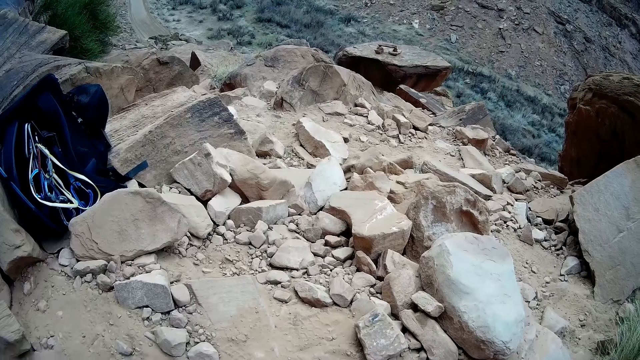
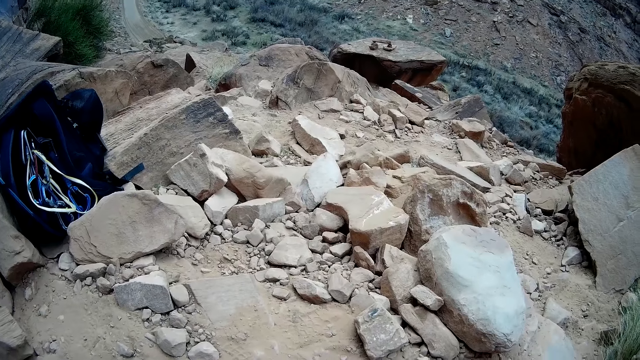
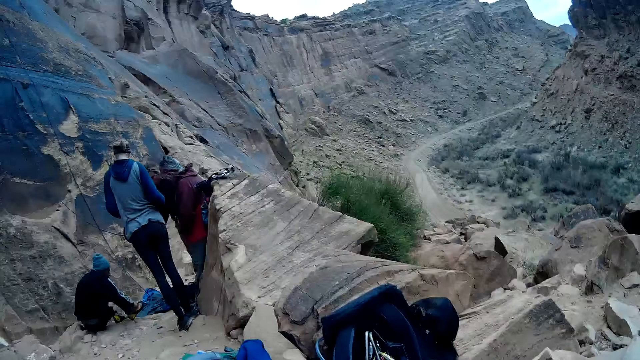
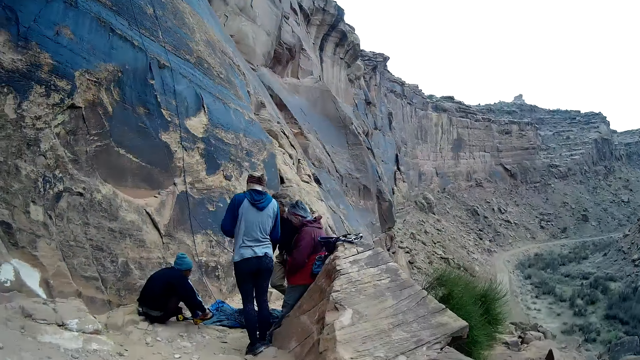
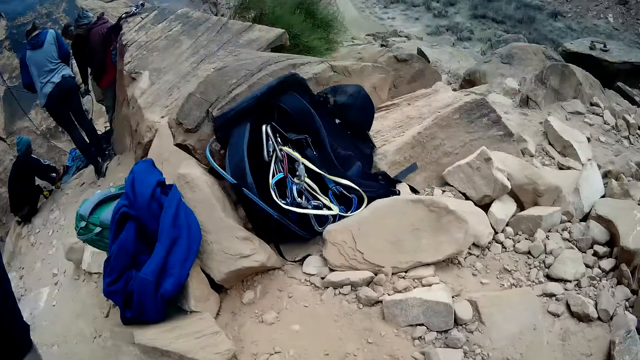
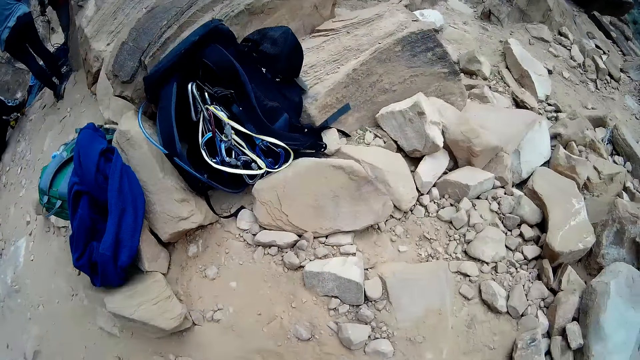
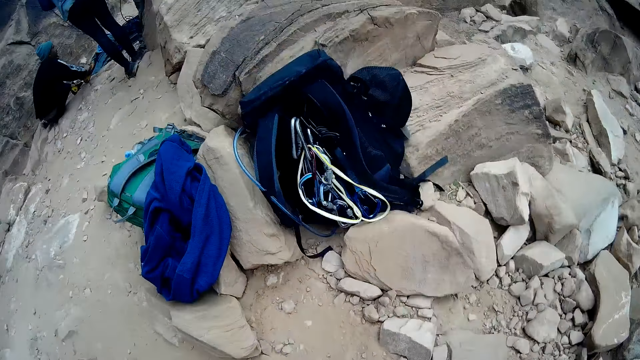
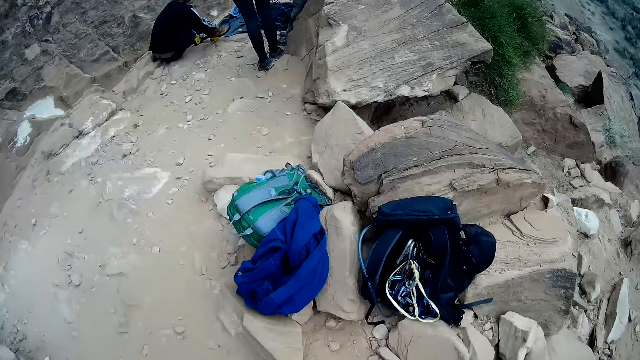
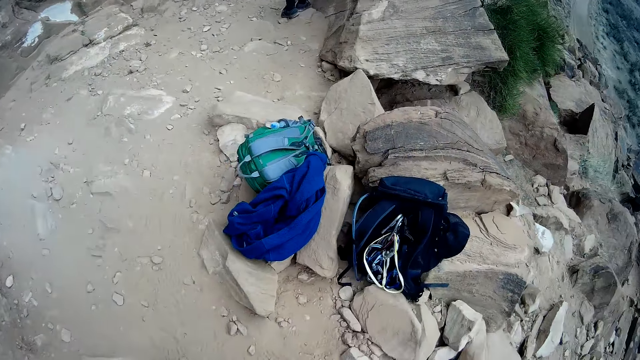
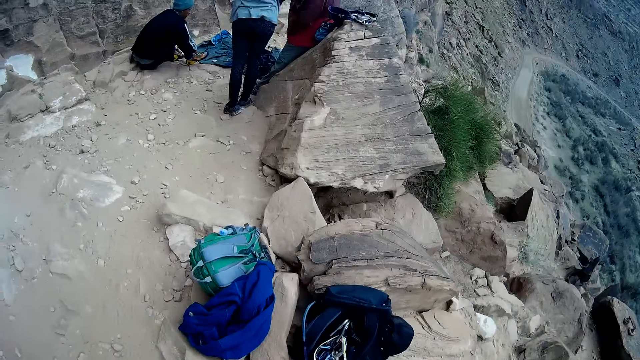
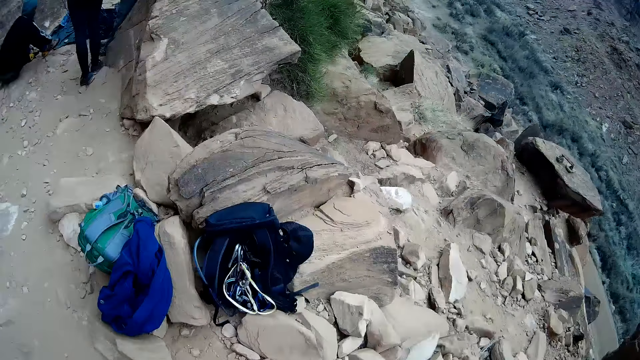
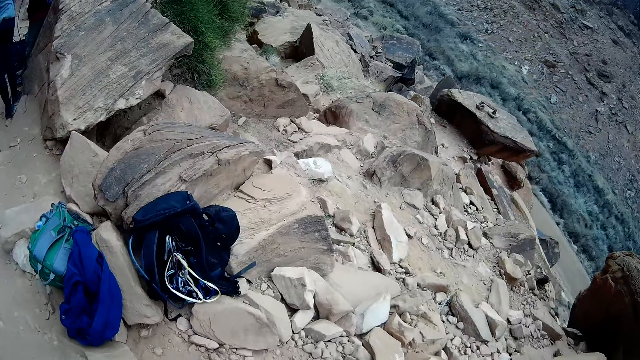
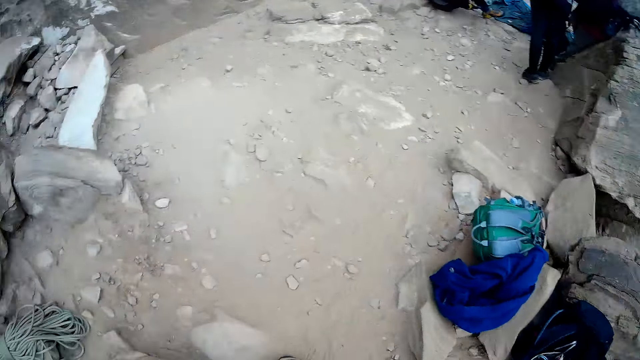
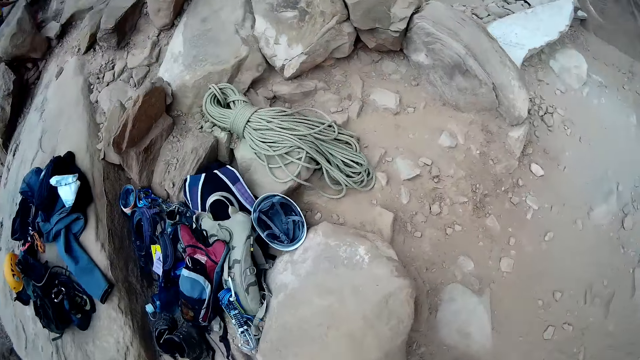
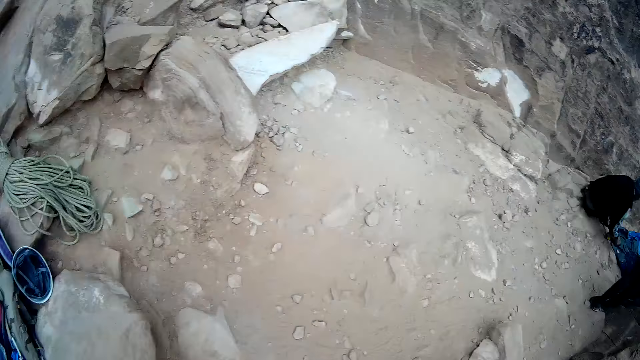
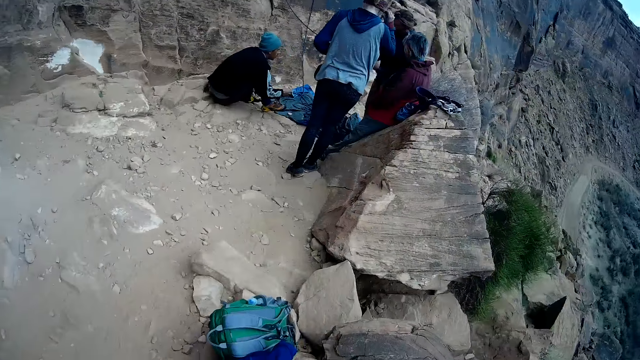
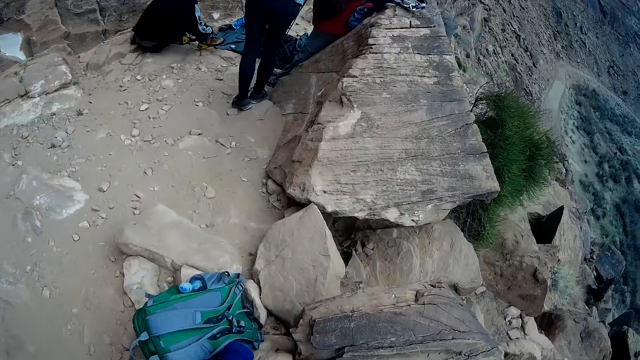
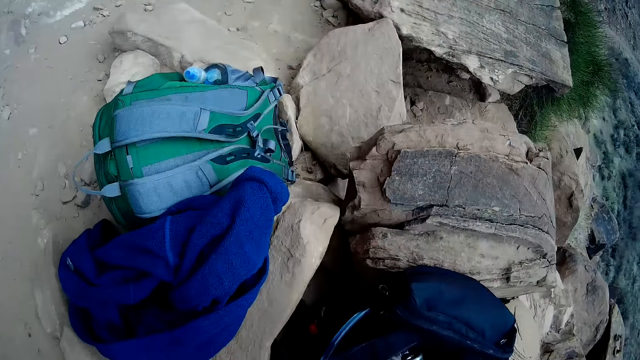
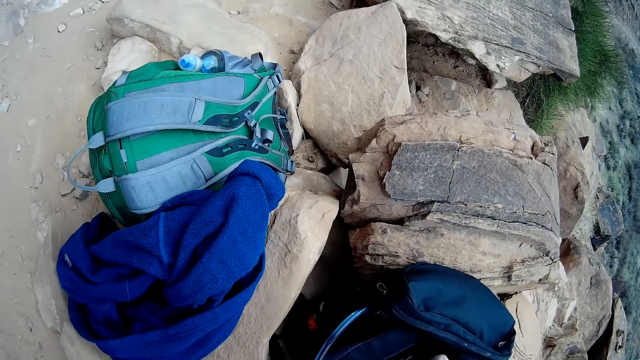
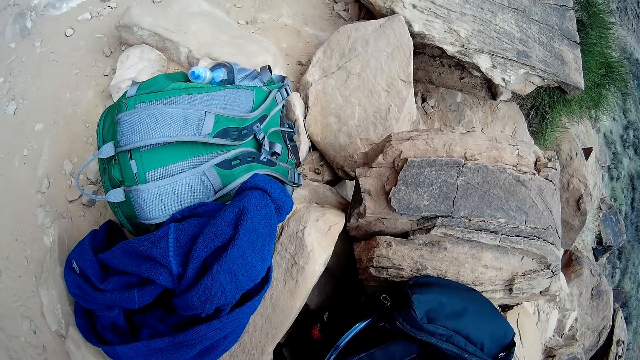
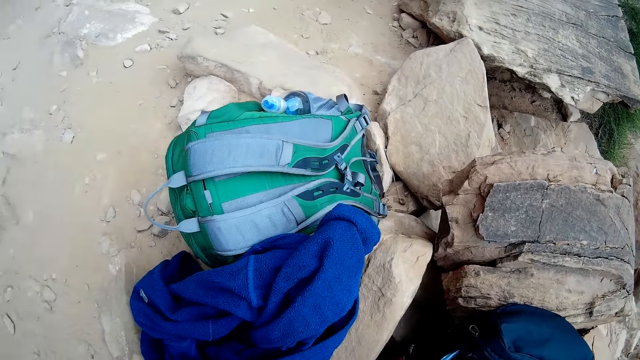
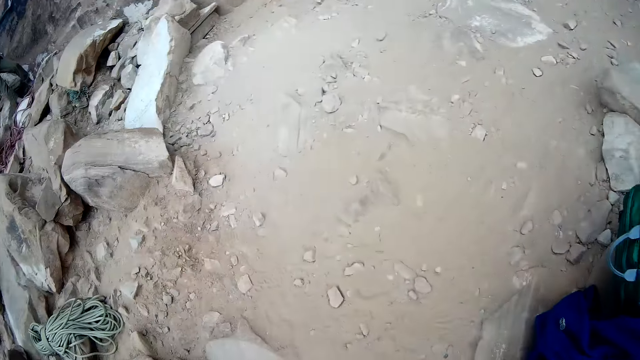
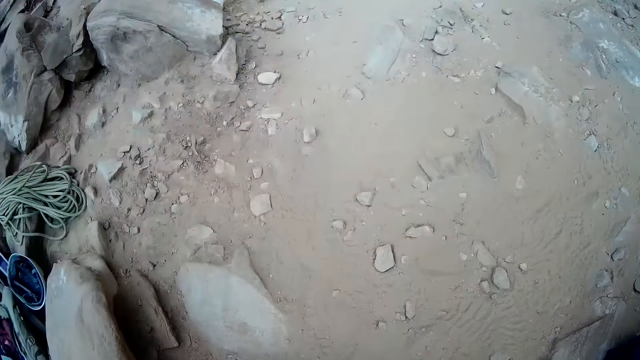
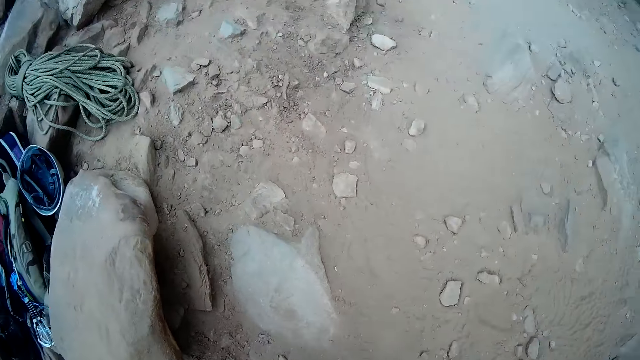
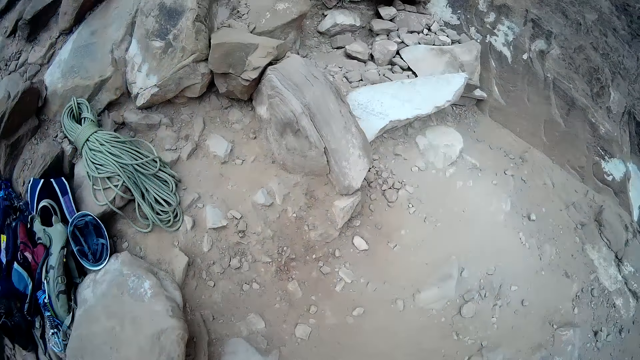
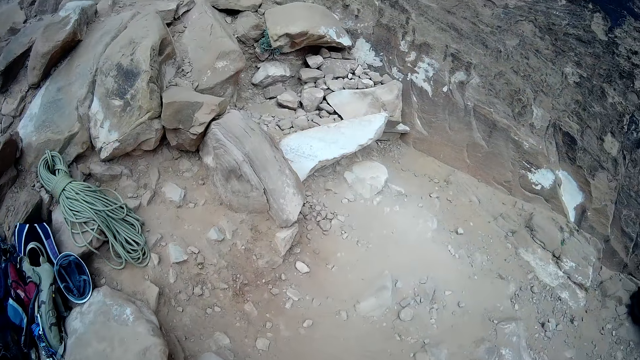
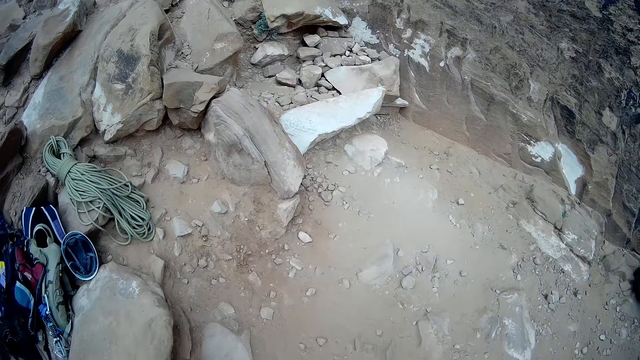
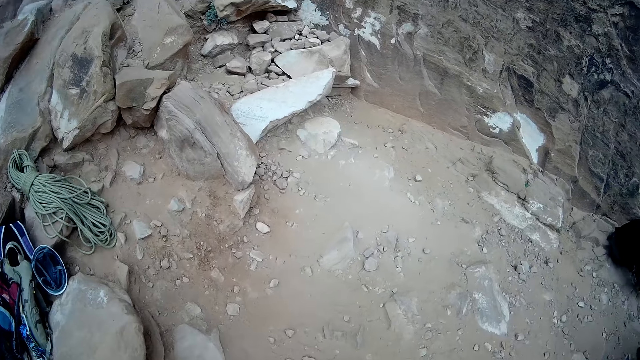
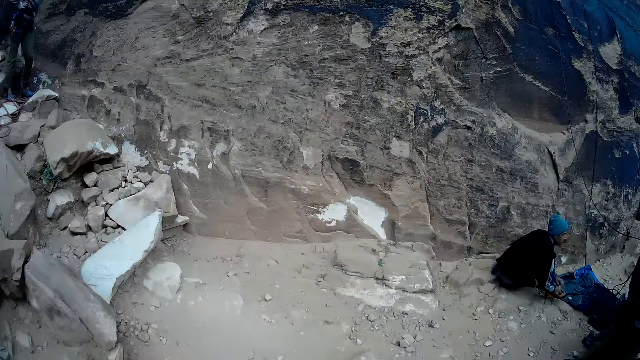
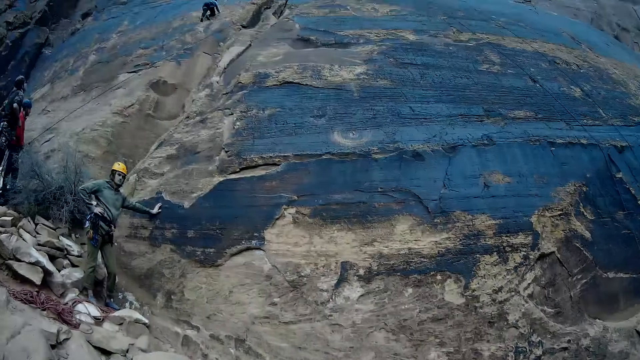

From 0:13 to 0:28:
The camera wearer looks at a man, another man and a woman. They look at ropes and mountain climbing items on the ground. They look at a bag and sweatshirt. They look around.

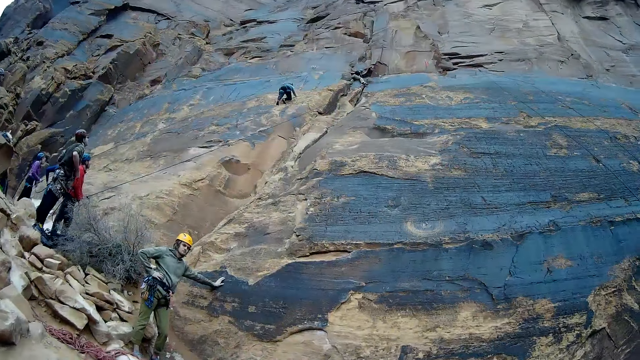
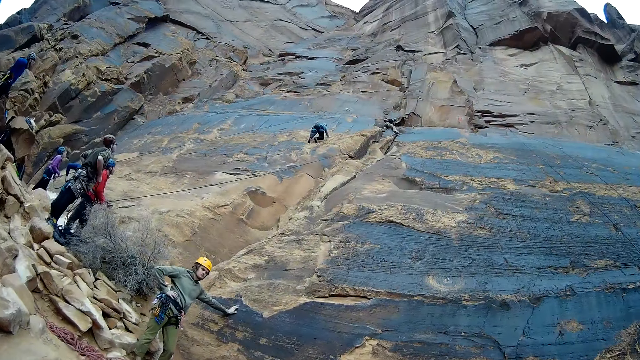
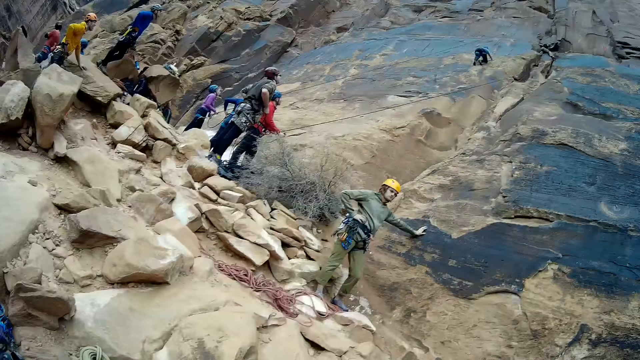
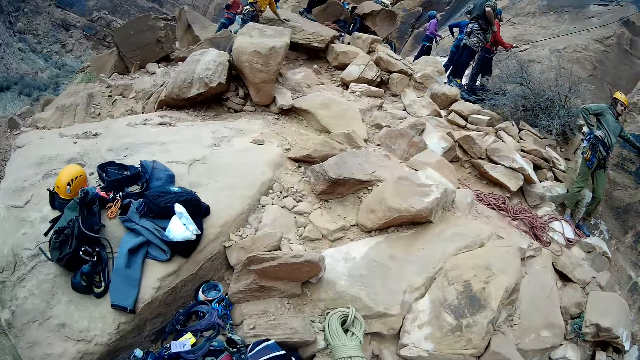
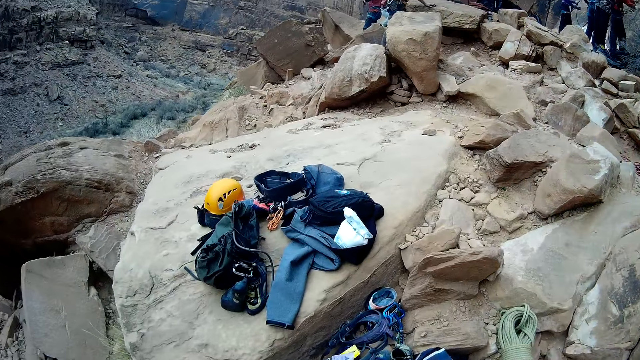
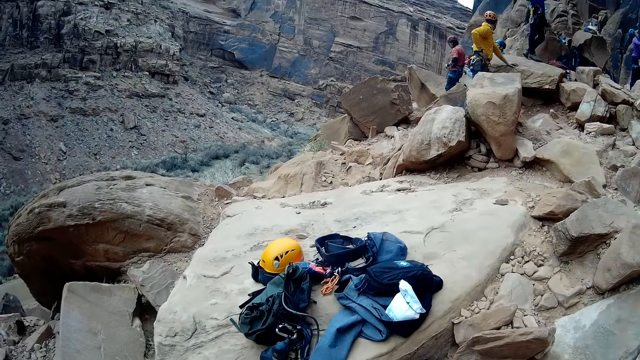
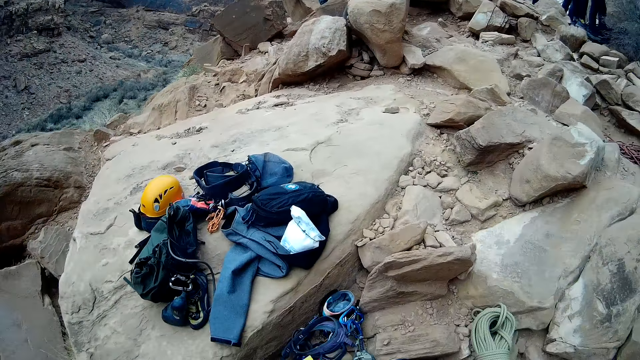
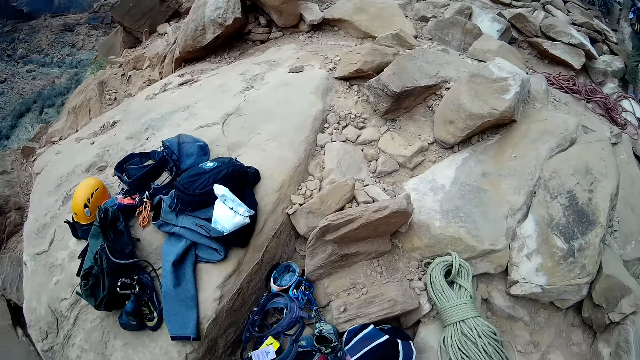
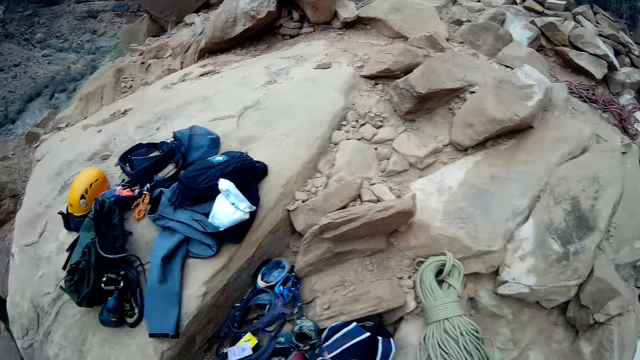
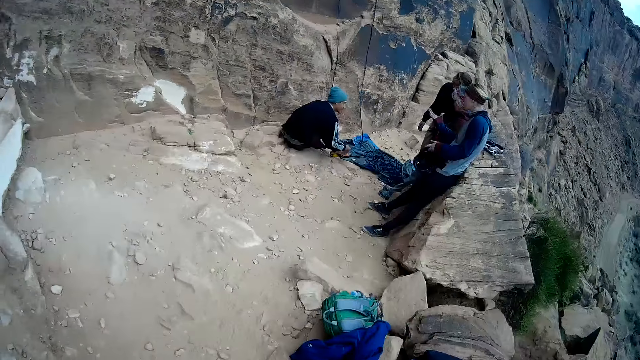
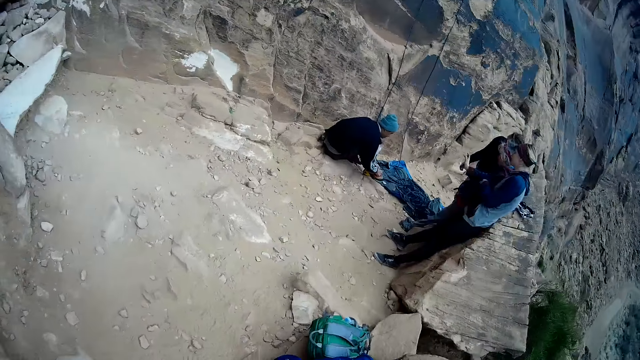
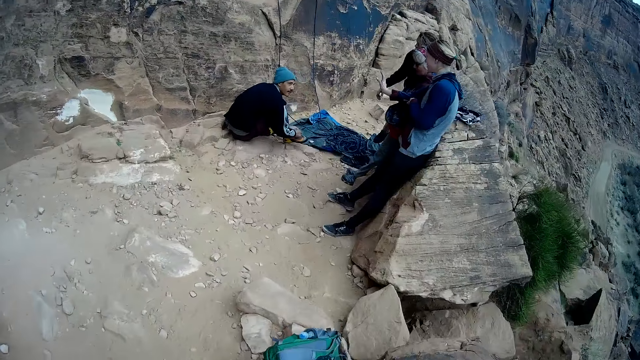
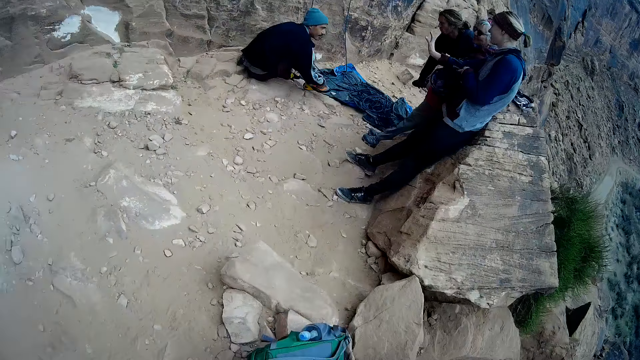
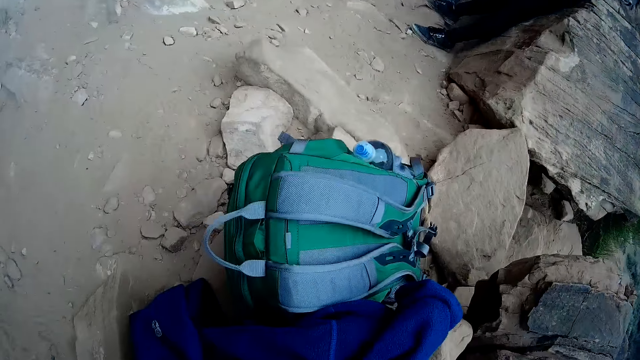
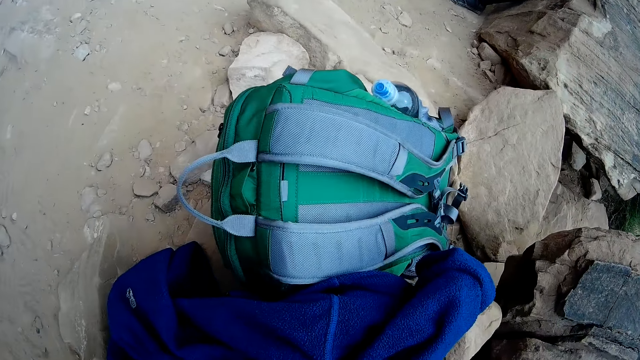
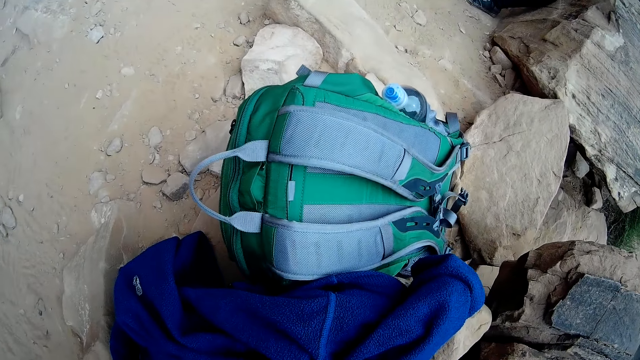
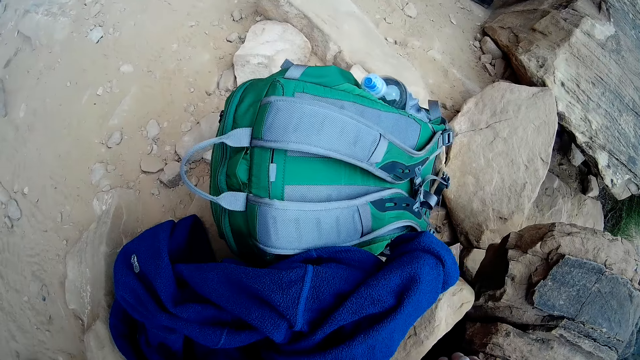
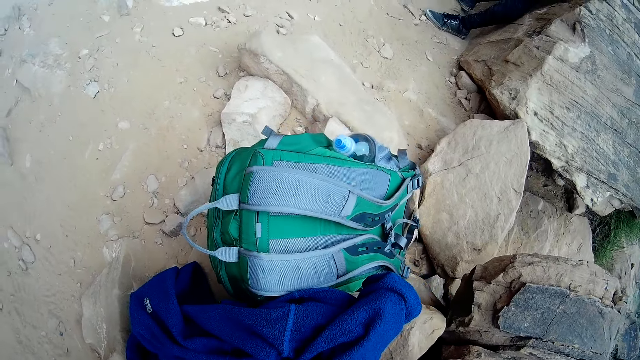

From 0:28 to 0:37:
The camera wearer looks at a man, another man and a woman. They look at a bag and sweatshirt.
